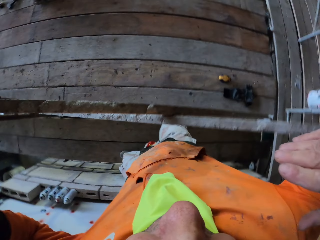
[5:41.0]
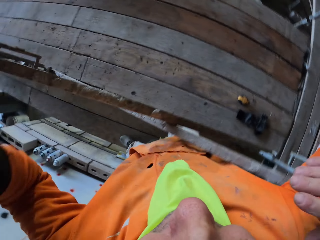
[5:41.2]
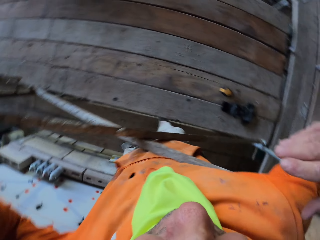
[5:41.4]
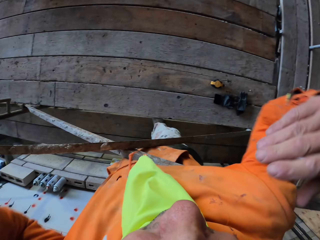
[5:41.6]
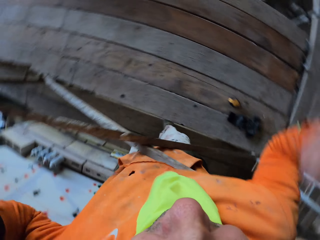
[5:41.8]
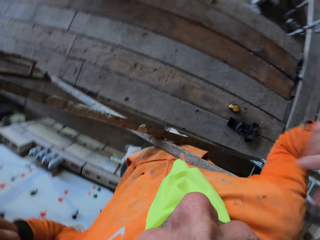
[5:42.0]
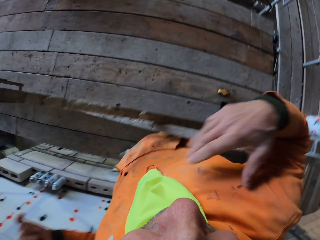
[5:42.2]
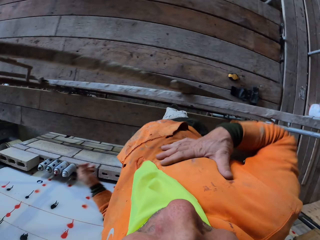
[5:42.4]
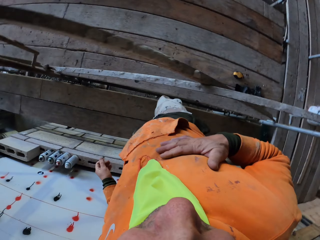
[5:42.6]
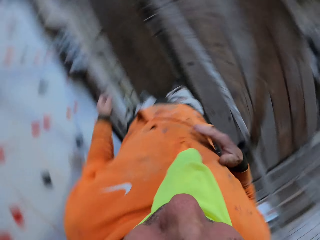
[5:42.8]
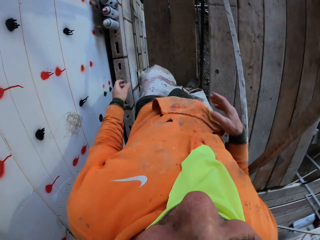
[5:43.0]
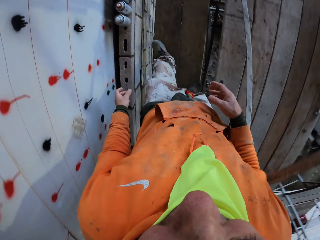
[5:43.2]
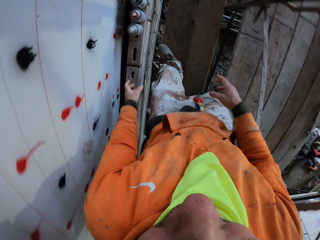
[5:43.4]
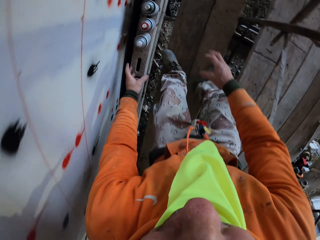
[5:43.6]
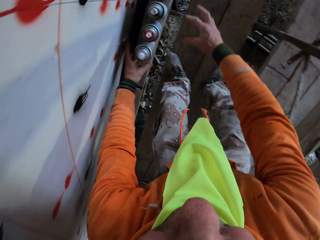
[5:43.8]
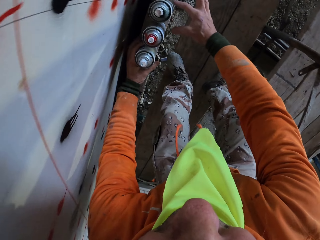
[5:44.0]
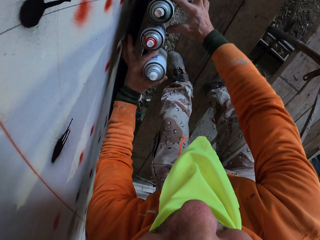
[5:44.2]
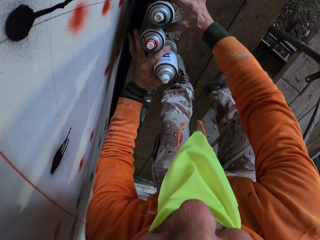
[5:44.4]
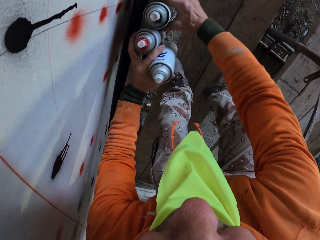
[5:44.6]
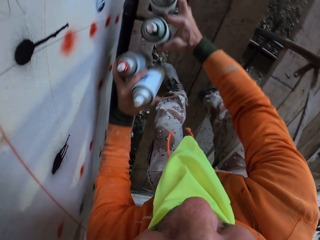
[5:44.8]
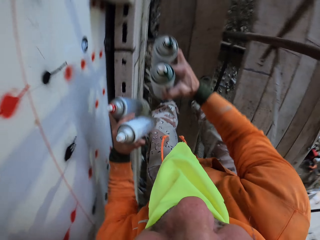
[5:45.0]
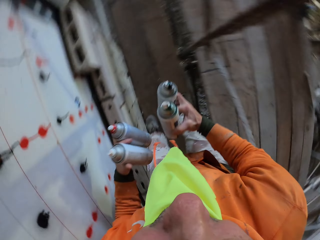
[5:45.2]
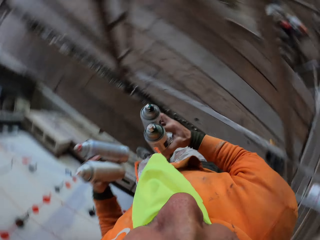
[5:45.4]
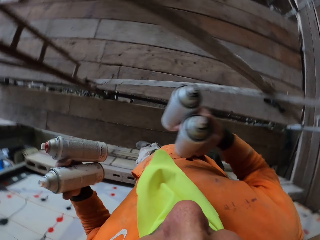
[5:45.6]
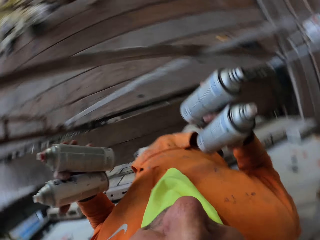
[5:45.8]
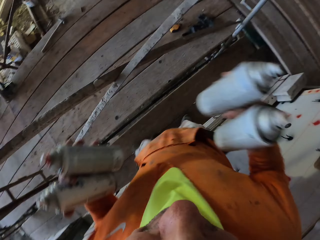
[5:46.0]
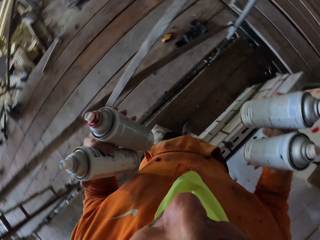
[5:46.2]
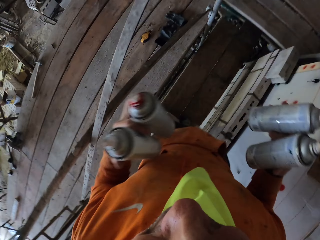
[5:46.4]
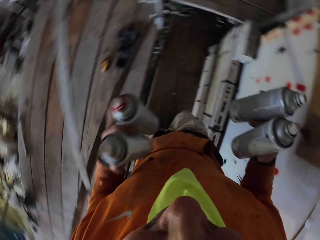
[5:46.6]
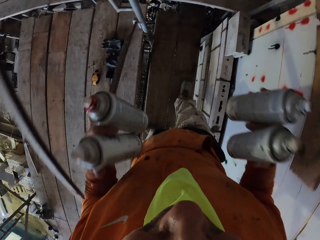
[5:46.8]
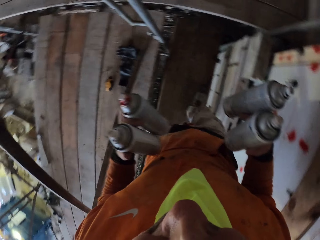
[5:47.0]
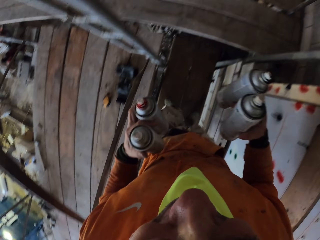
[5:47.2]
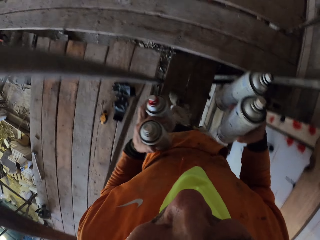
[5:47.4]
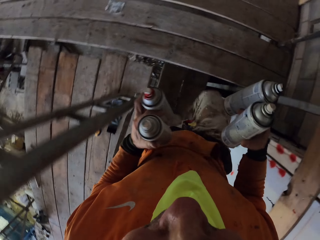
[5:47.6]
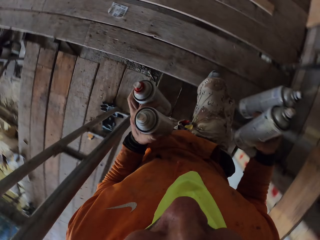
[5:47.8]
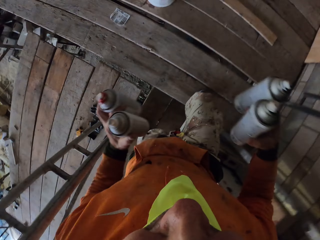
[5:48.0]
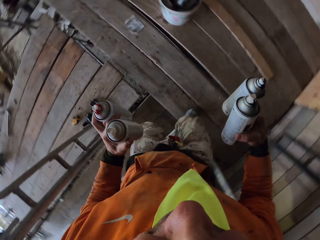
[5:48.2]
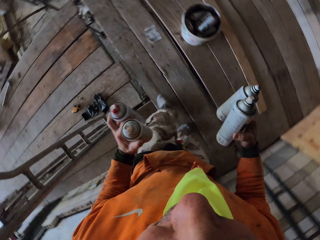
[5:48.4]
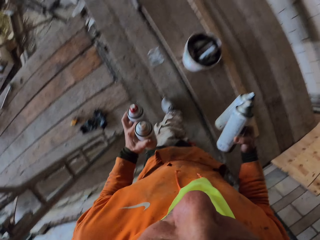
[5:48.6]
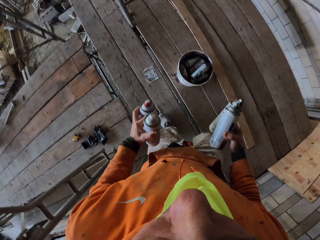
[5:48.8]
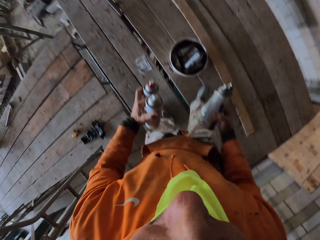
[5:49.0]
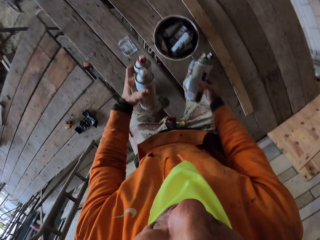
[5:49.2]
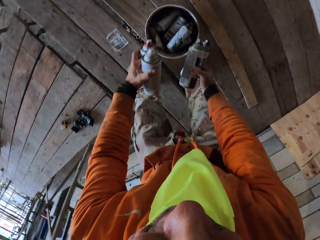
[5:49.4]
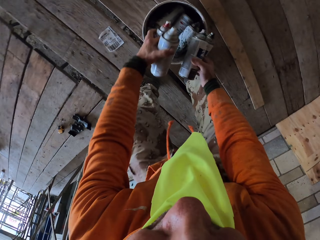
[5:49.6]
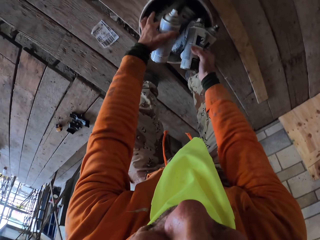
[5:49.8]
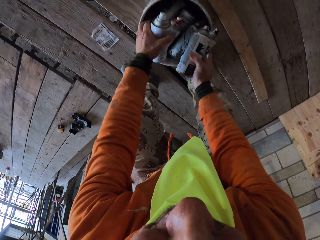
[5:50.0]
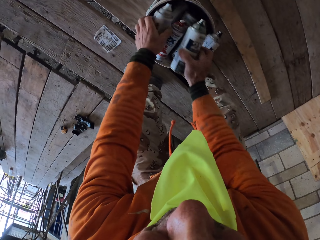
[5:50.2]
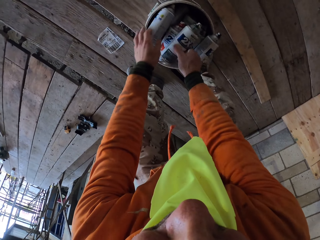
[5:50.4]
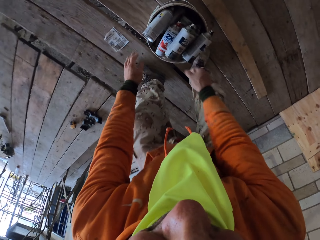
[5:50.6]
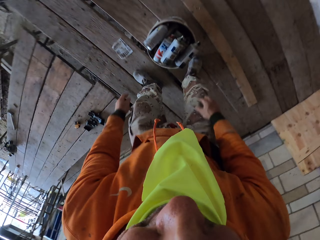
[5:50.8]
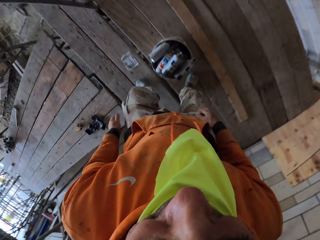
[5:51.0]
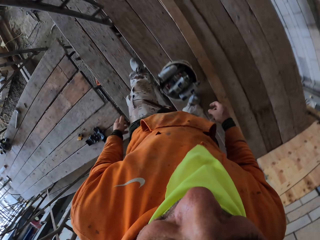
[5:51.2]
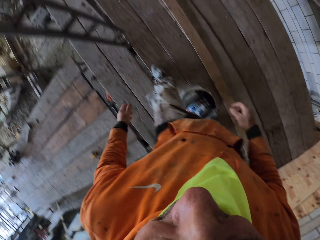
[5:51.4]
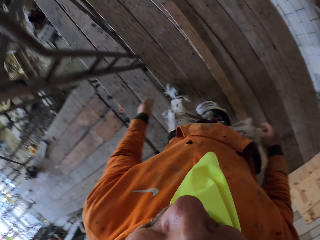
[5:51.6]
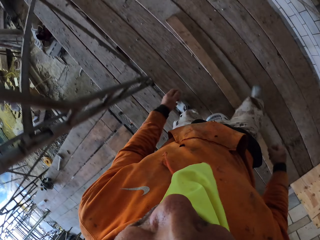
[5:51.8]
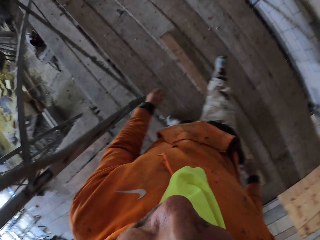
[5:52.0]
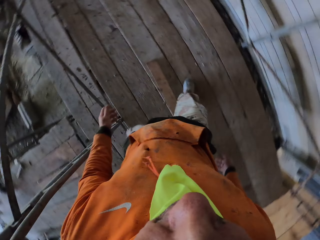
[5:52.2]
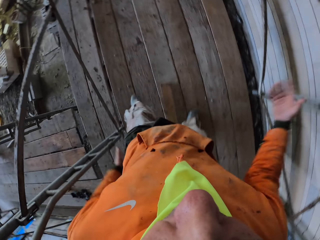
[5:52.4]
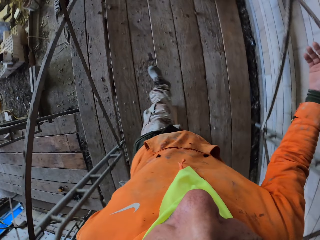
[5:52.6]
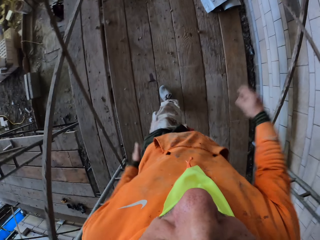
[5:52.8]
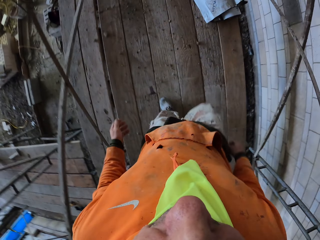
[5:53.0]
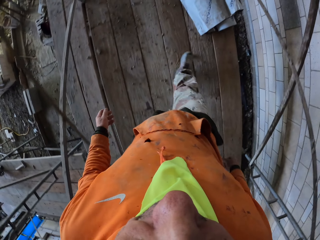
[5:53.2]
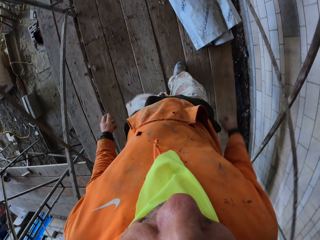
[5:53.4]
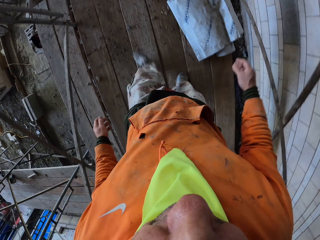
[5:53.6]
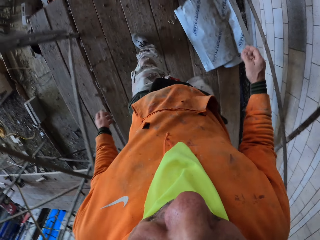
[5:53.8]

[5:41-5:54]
The camera wearer touches his pullover. He walks on the scaffolding. He picks up the sprays or bottles from the floor. He walks on the scaffolding with the sprays. He shakes the bottles. He drops the sprays in the bucket. He walks on the scaffolding. He walks on the ladder.

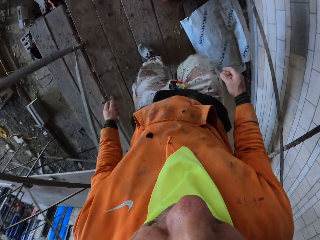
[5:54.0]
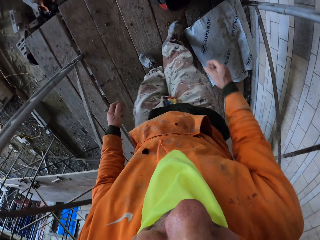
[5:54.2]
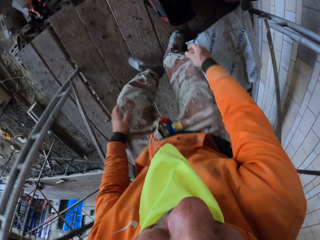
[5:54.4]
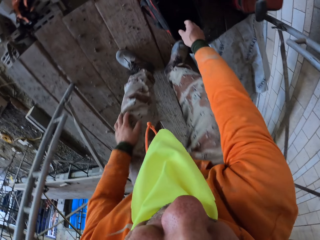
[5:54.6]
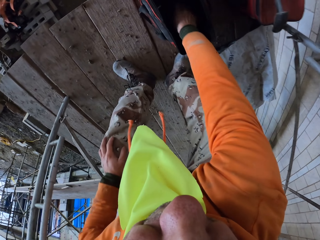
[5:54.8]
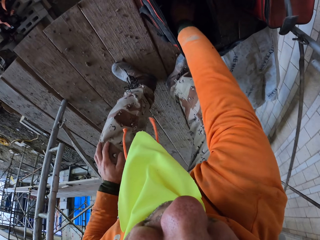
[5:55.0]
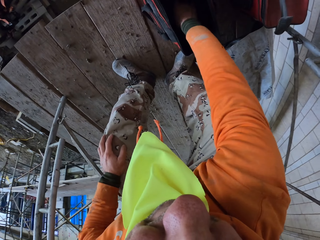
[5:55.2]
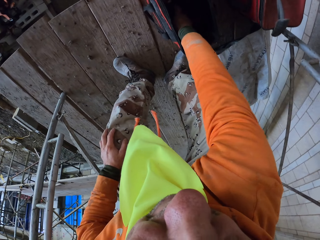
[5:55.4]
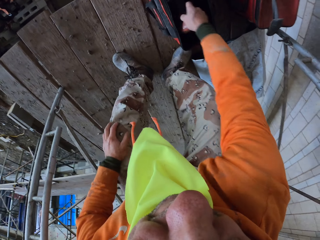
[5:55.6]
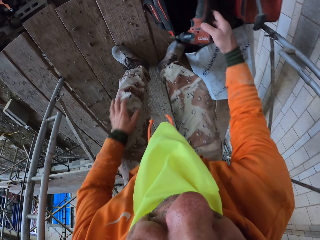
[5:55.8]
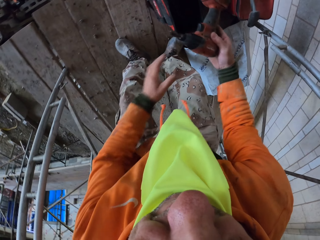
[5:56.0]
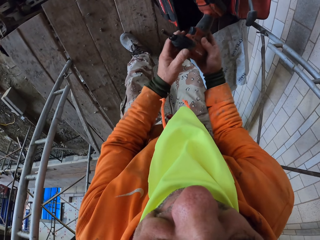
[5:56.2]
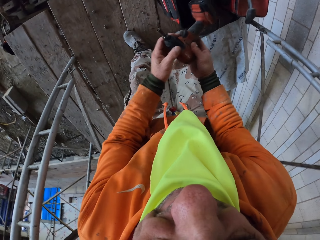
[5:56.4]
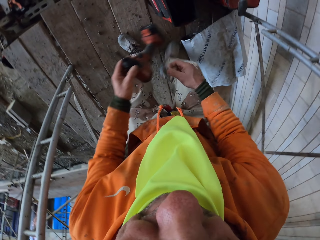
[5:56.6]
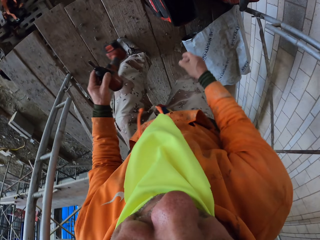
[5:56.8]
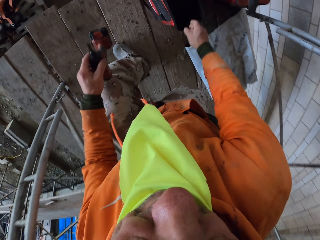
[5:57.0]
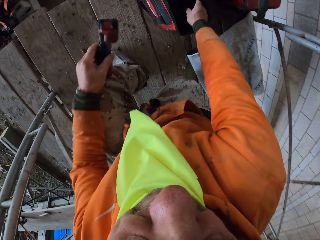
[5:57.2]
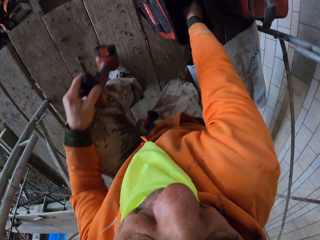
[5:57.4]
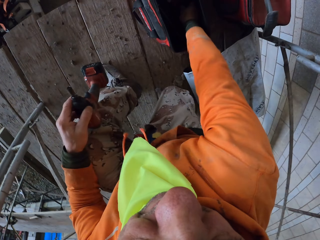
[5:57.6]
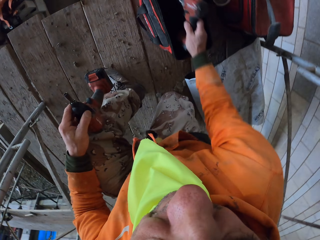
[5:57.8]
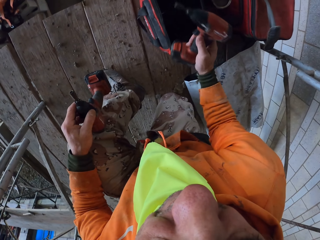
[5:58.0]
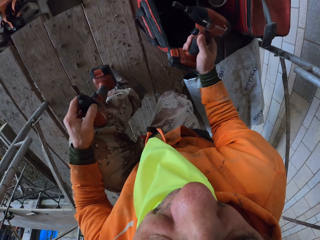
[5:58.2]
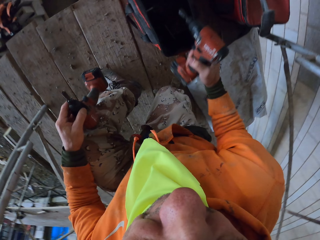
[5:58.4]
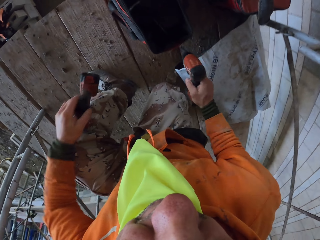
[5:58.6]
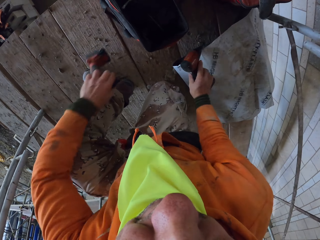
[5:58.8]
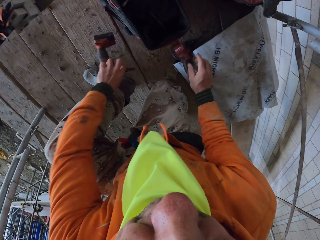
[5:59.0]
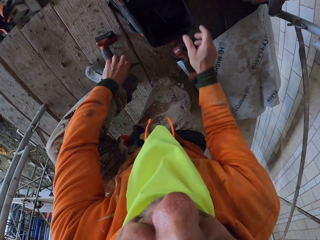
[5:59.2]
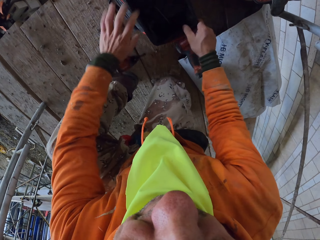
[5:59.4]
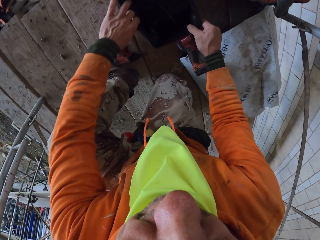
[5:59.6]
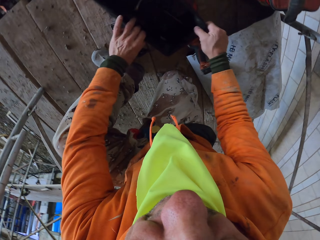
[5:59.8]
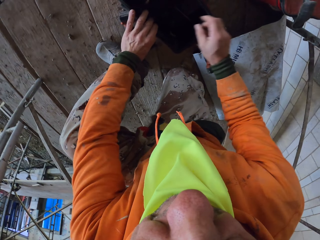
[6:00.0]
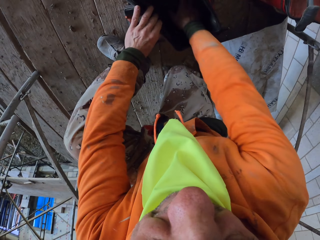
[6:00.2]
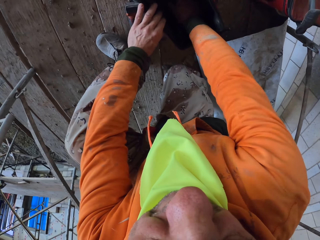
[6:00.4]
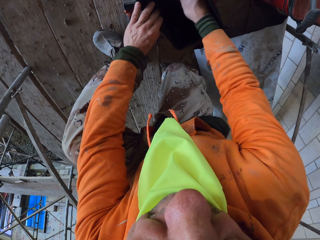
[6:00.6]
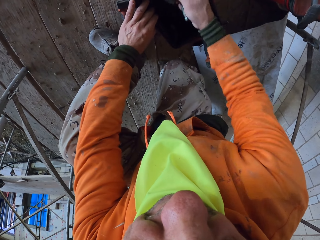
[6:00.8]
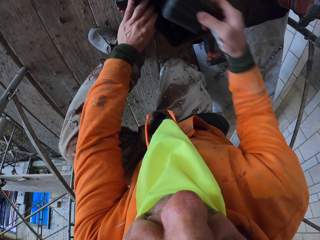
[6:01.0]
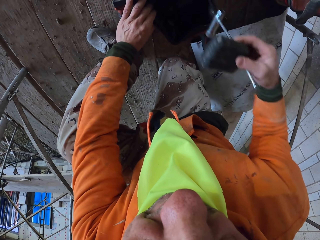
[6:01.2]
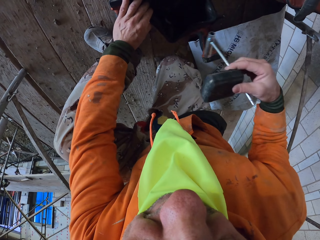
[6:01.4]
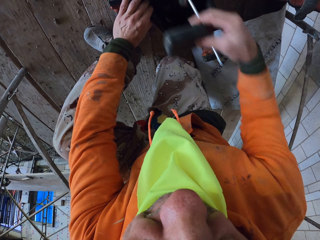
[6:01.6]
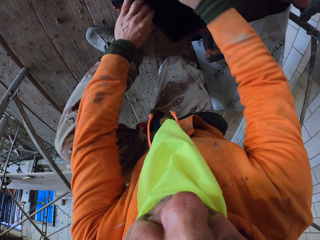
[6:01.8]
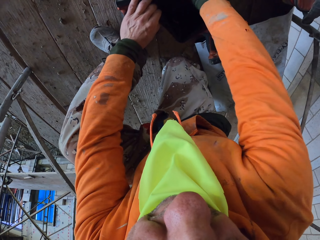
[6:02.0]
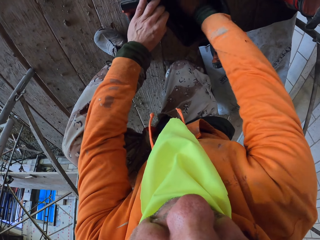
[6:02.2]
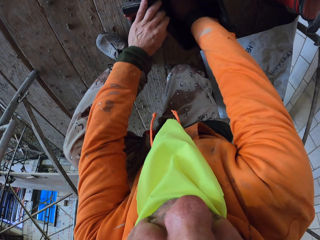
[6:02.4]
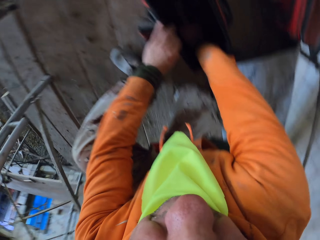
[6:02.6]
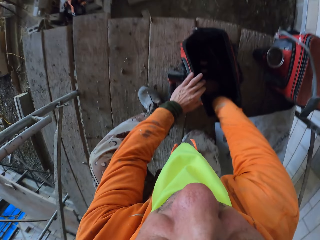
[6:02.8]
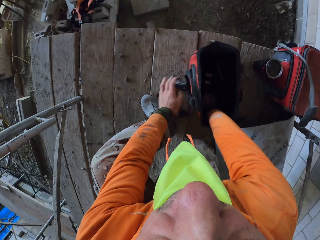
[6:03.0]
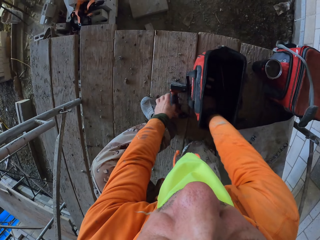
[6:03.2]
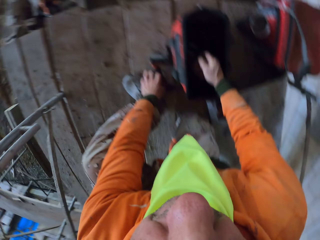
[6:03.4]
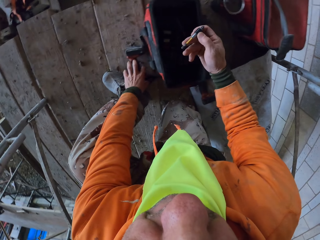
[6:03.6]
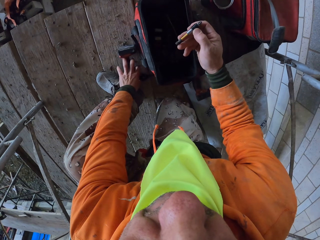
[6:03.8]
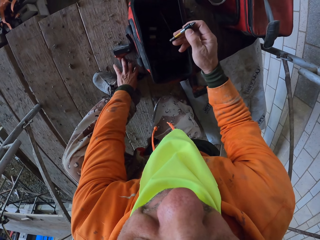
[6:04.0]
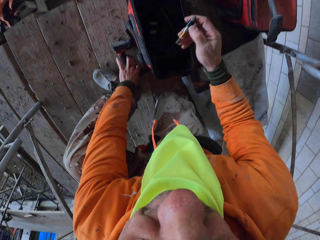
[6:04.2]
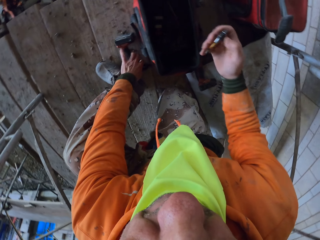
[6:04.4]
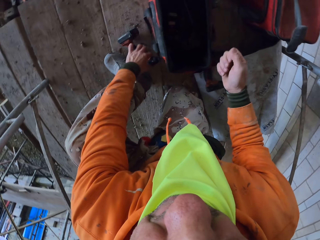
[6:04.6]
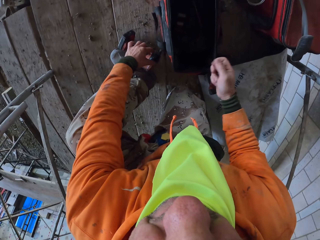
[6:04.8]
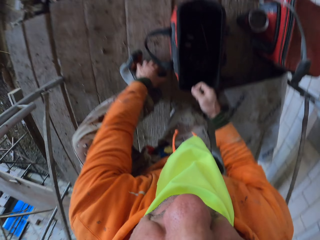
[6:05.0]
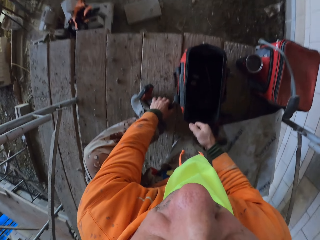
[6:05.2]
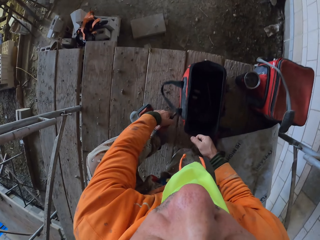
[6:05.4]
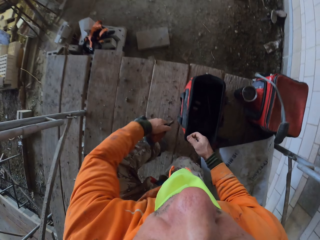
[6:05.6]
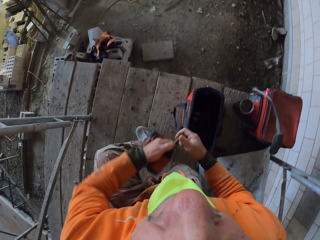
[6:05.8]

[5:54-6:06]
The camera wearer picks up the hand drill from the tool box. They transfer the hand drill to the left hand. They kneel. They pick up the second hand drill from the tool box. They stare at the drill. They drop the hand drills on the floor. They pull a bag. They remove something from the tool box. They pick up a ratchet wrench and a drill battery. They put the ratchet wrench and the drill battery in the bag. They drop the object in the tool box. They pick up a drill bit. They stare at the drill bit. They pick up the drill from the tool box.
